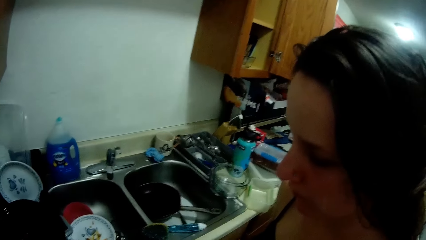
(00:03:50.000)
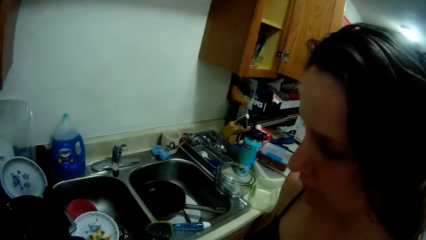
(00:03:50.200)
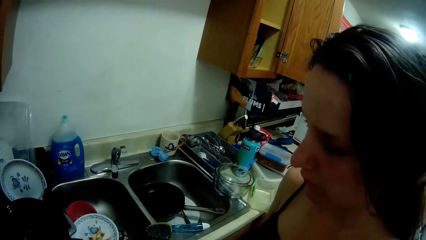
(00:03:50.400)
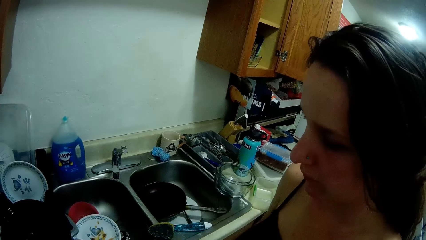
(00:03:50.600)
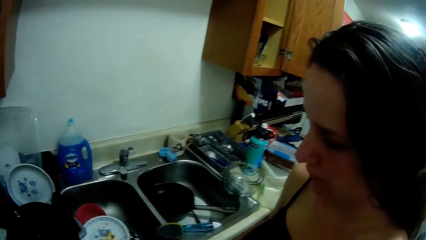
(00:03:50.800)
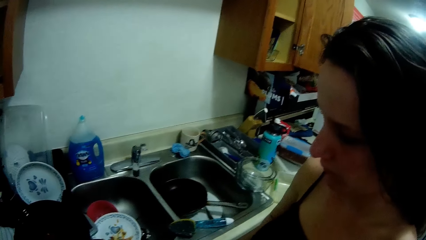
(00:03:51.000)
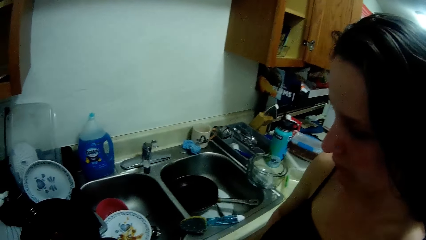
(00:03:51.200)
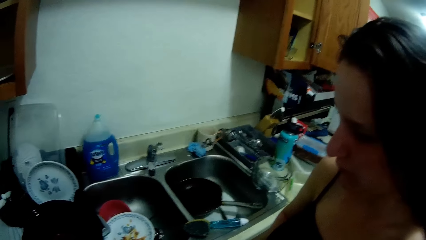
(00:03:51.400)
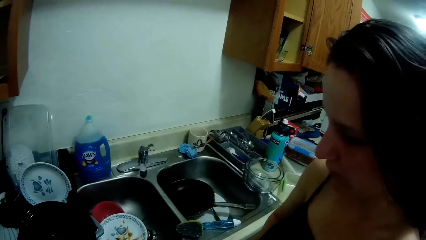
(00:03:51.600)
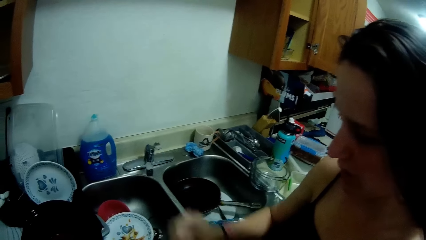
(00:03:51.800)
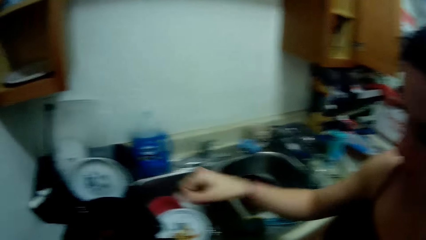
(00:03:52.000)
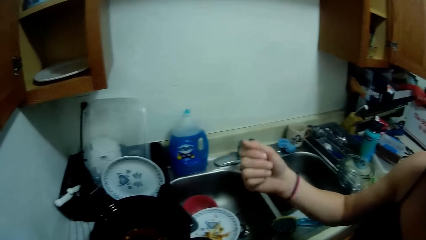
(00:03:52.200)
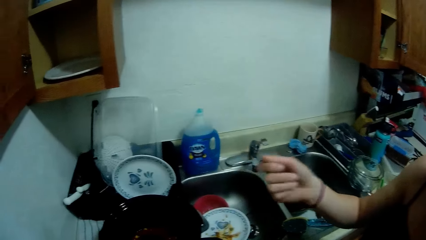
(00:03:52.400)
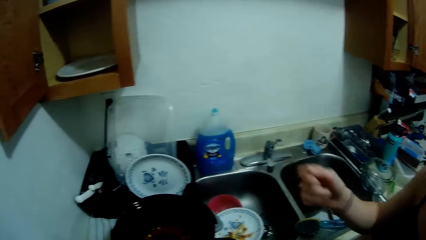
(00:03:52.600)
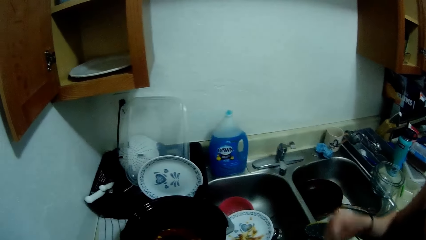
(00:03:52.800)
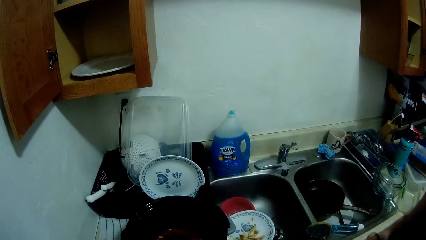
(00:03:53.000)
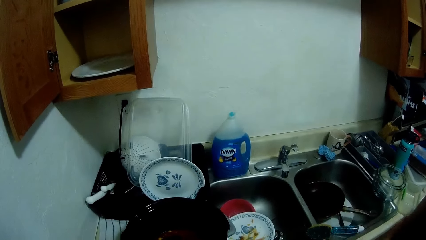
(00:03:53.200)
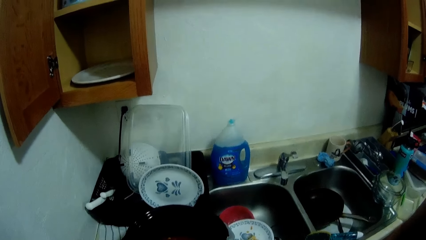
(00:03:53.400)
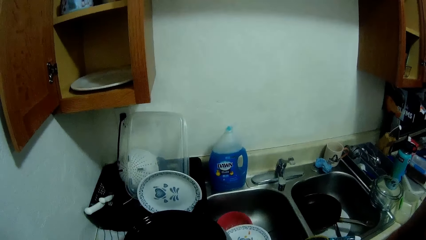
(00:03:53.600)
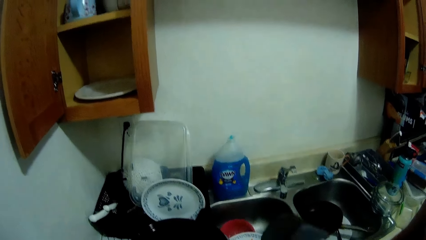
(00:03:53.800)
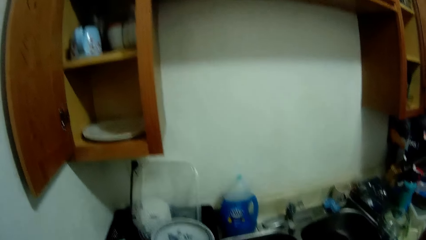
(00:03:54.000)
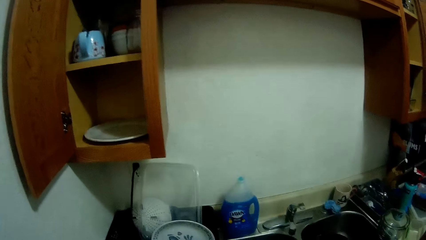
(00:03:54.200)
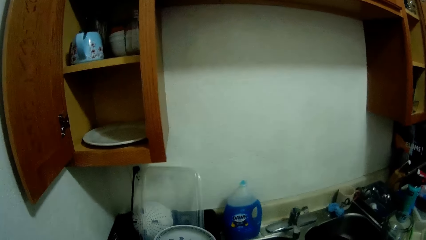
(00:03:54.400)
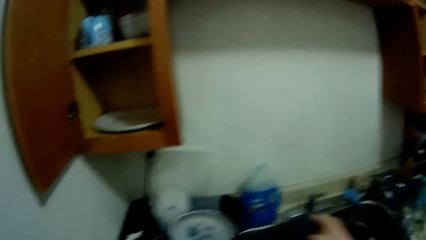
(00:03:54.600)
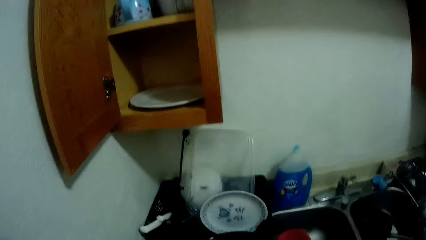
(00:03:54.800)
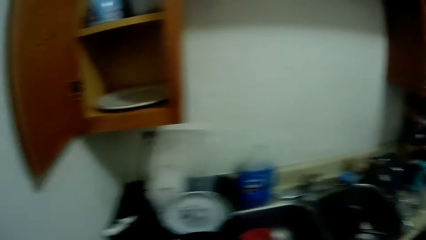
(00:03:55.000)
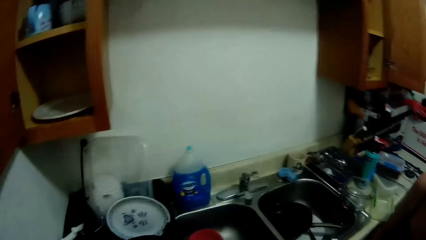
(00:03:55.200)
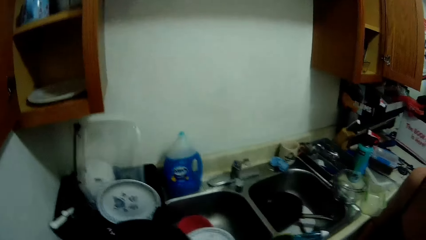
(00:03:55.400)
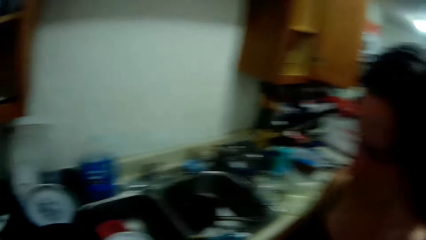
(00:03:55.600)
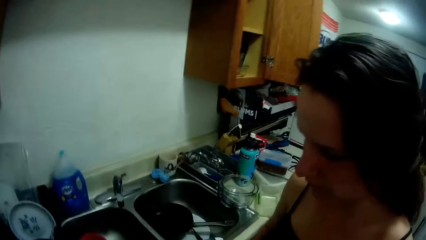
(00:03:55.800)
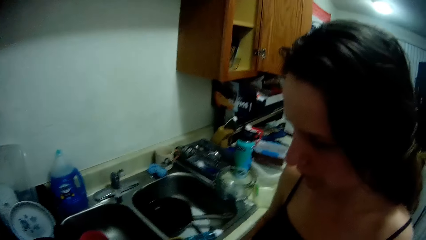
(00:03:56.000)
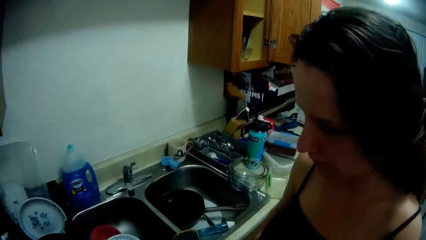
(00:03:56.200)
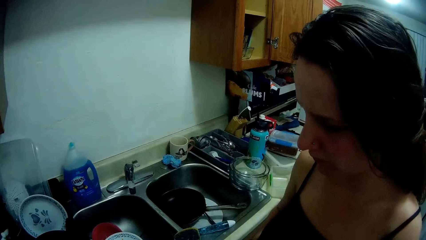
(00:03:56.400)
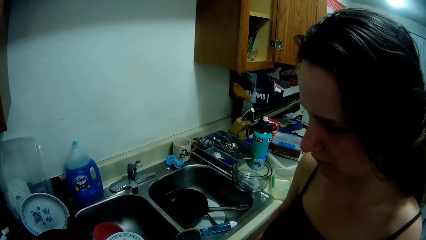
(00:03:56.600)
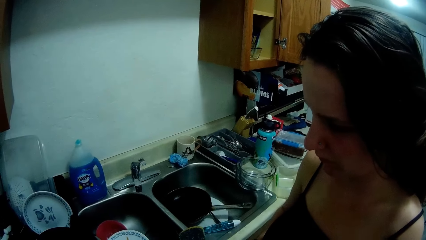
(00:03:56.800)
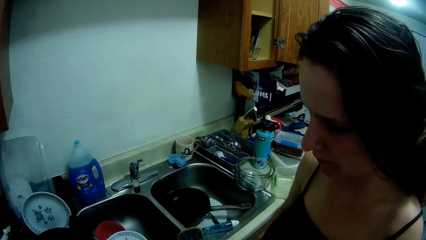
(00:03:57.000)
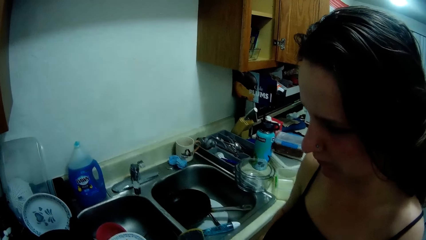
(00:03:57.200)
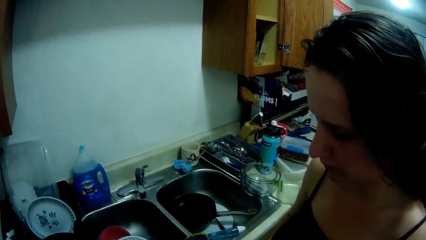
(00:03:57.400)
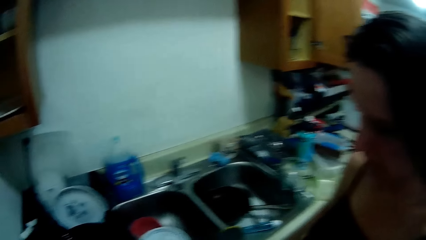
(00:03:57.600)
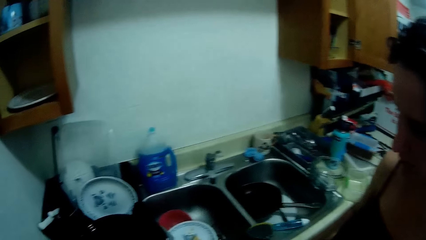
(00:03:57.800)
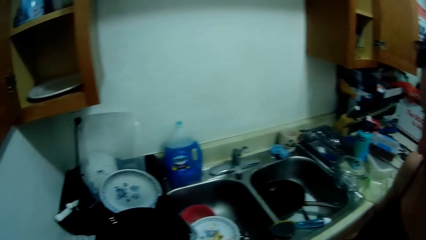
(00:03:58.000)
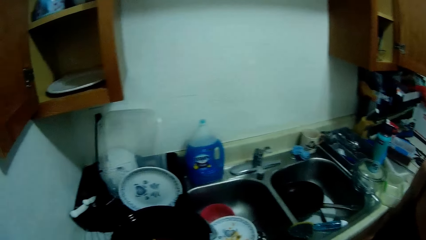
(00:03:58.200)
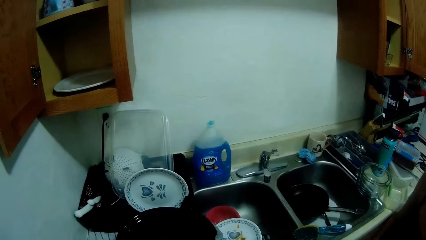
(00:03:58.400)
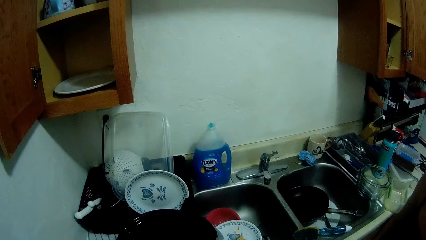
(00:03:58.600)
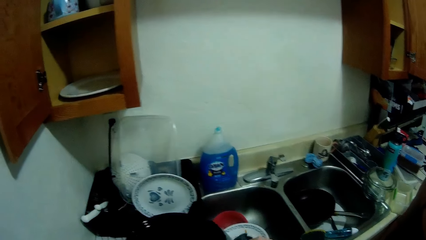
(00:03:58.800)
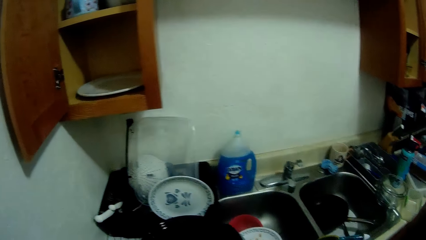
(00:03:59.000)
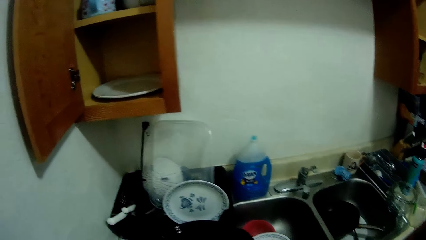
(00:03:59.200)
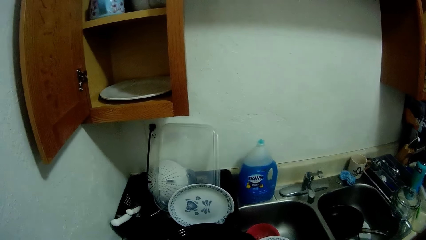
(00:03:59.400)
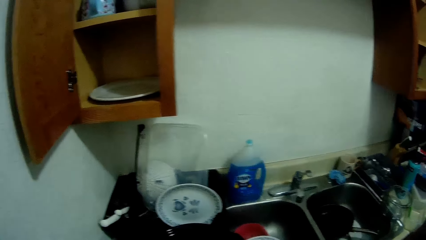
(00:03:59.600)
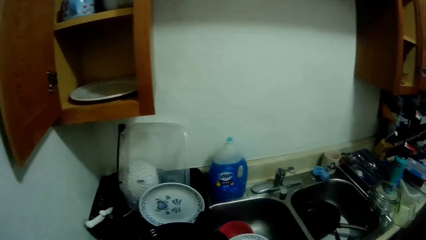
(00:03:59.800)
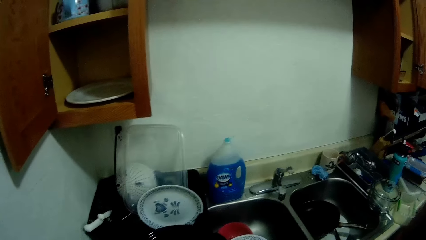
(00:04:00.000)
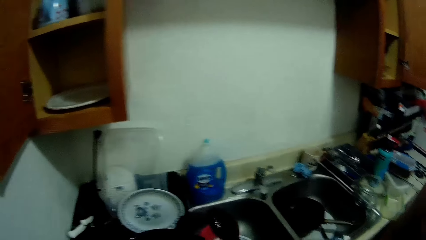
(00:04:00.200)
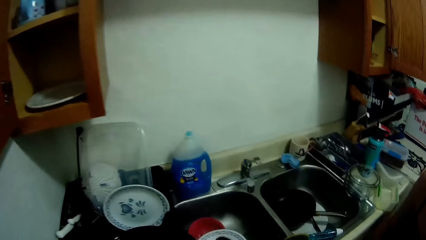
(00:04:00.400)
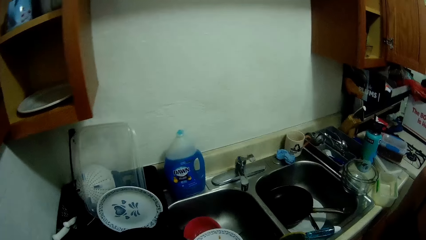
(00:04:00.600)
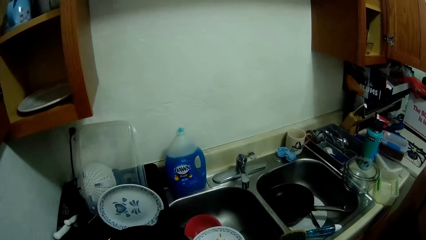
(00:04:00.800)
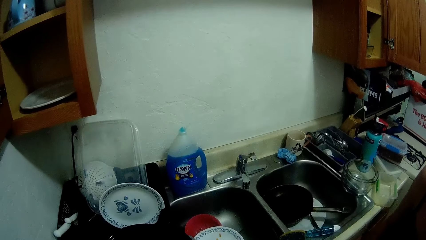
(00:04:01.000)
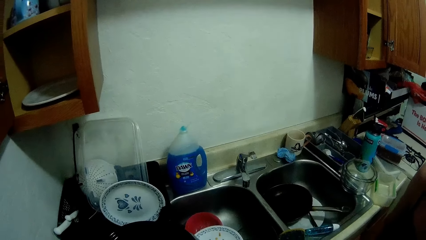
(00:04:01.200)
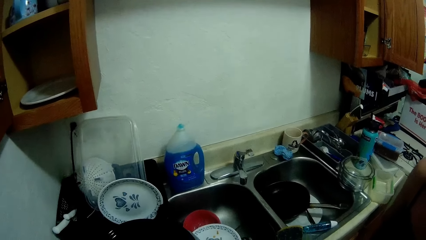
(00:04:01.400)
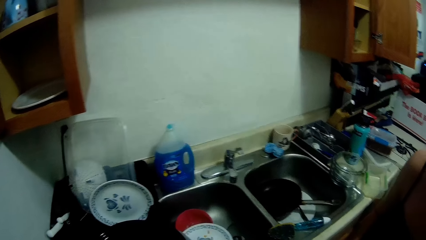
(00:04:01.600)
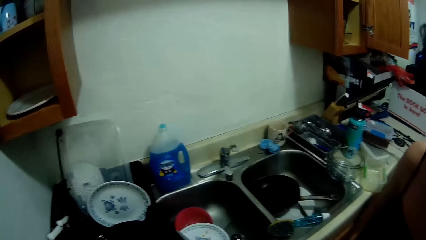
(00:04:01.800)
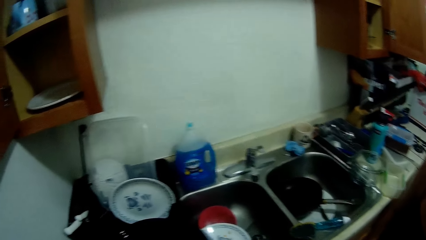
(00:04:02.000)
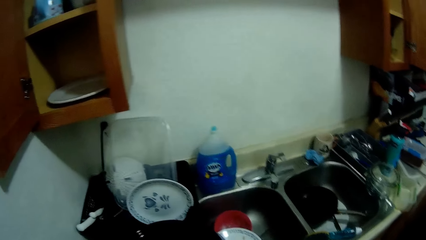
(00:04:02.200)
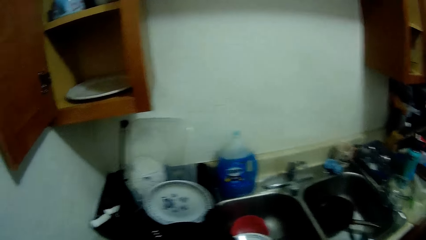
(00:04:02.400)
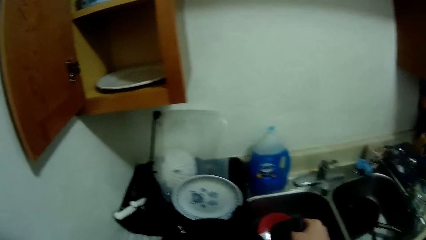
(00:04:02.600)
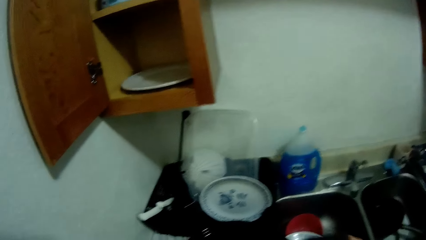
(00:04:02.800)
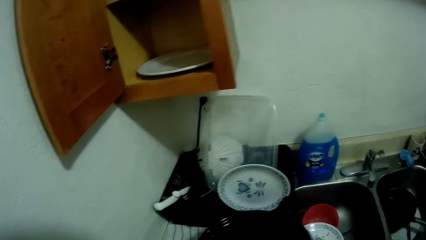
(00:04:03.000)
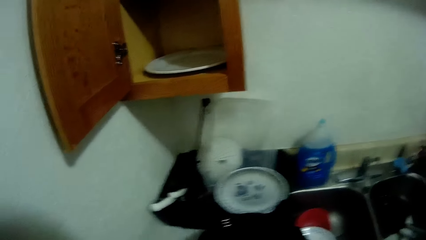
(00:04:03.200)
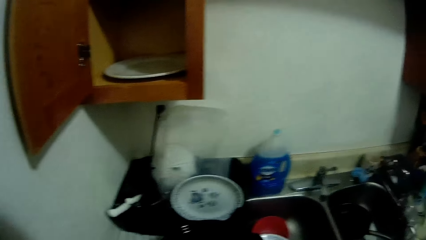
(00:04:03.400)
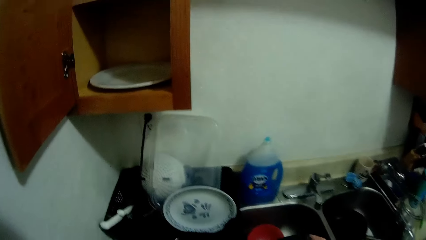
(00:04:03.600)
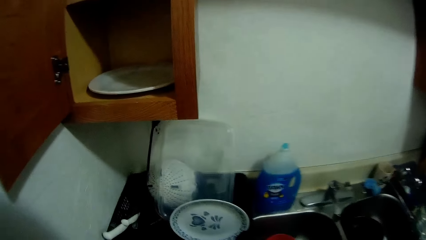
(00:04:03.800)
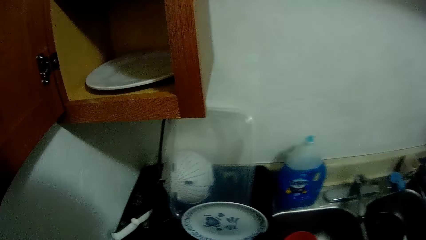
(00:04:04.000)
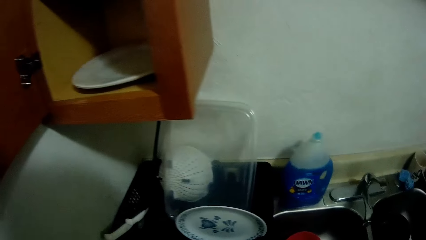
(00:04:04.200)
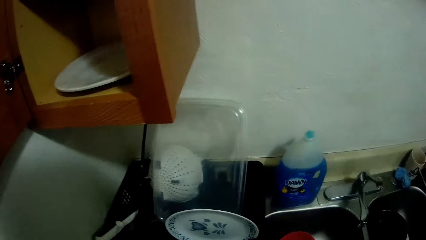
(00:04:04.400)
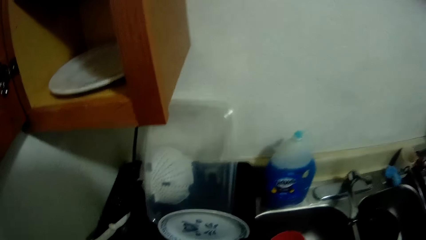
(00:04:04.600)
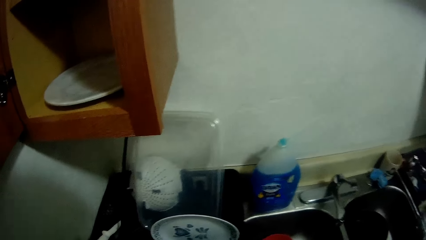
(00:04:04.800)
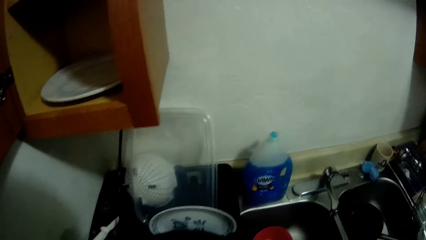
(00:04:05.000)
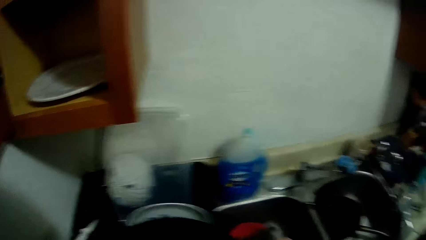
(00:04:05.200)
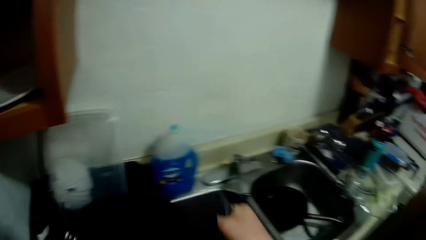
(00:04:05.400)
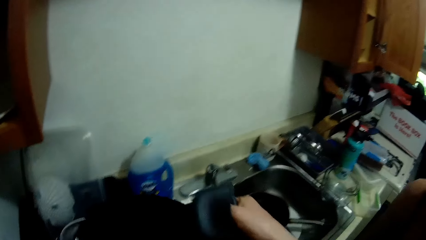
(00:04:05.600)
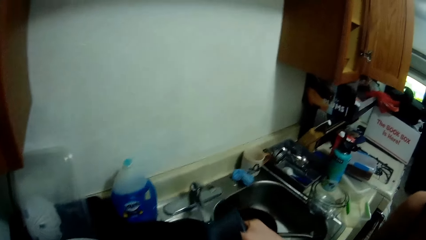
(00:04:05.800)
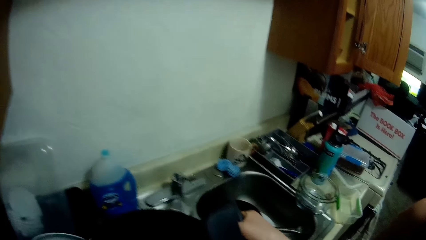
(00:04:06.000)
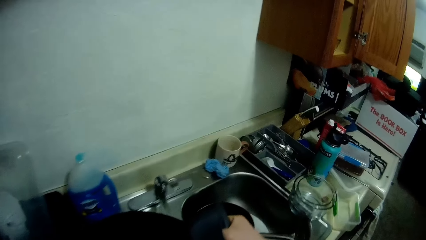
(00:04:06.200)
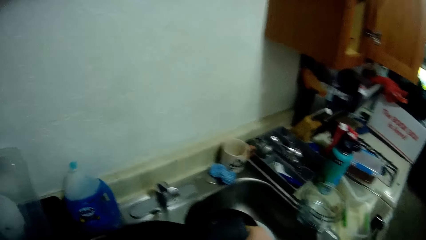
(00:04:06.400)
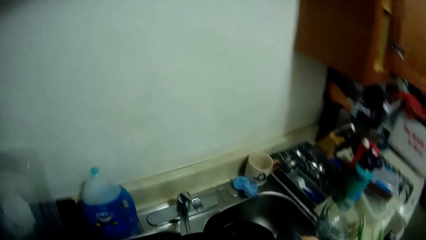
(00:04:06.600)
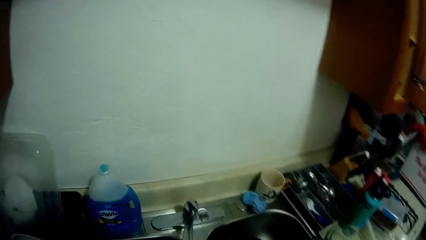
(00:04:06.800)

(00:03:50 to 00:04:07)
The camera wearer interacts with a woman. The woman moves hands around a sink. The camera wearer looks around a kitchen. They pick the pot from the counter with both hands.
